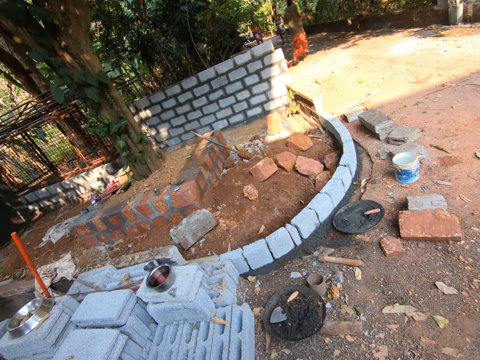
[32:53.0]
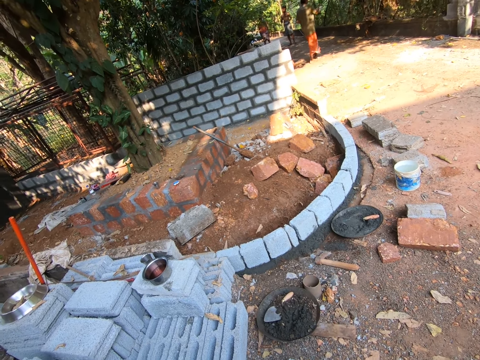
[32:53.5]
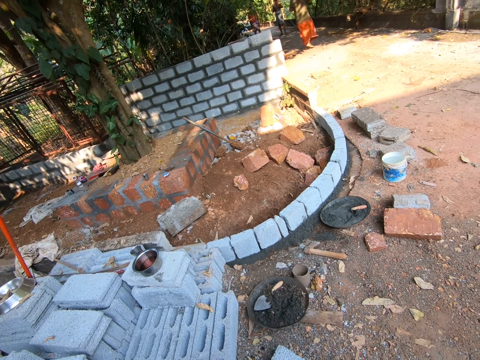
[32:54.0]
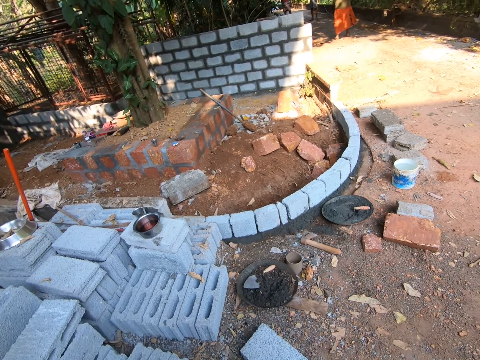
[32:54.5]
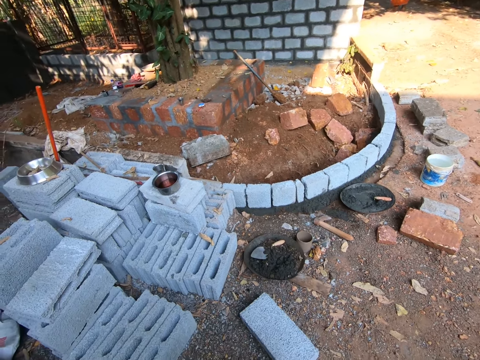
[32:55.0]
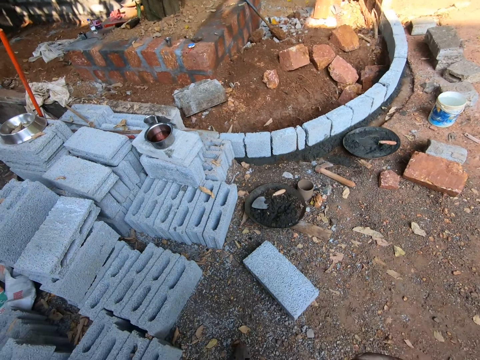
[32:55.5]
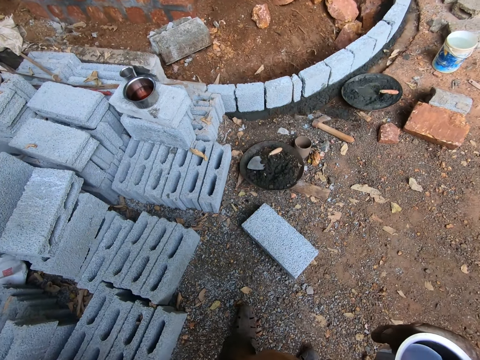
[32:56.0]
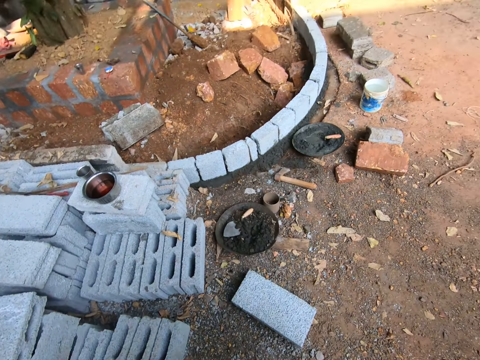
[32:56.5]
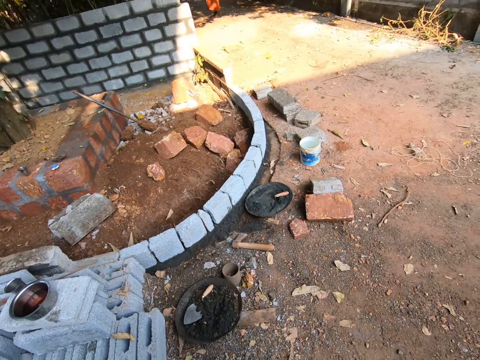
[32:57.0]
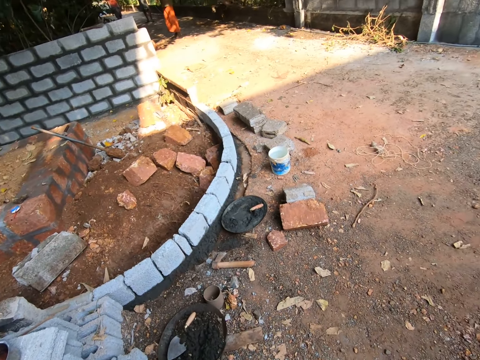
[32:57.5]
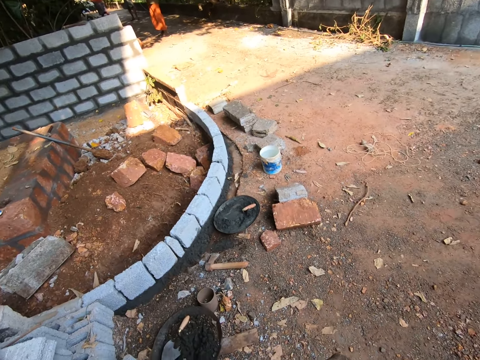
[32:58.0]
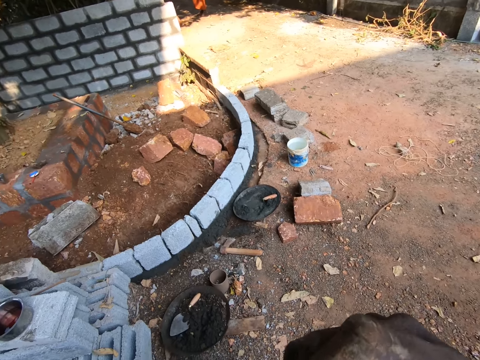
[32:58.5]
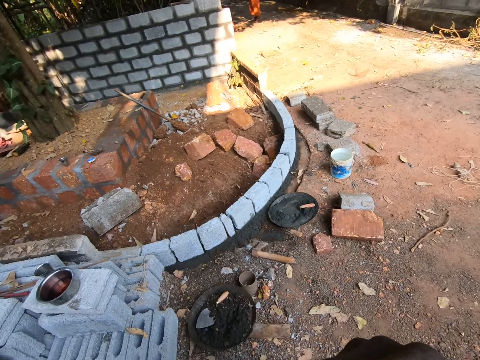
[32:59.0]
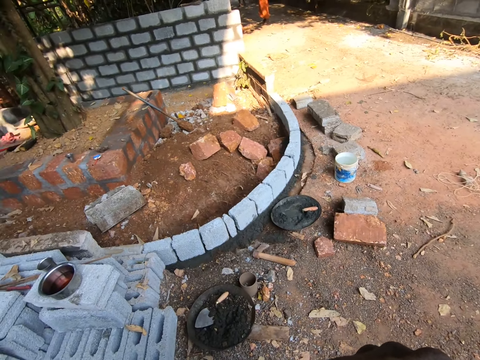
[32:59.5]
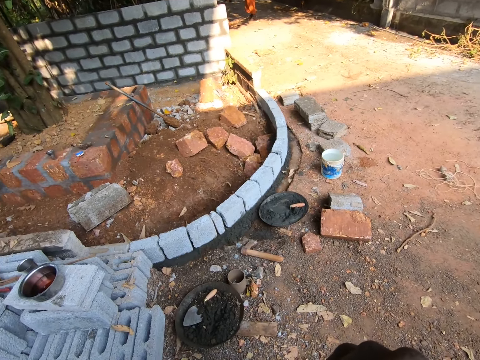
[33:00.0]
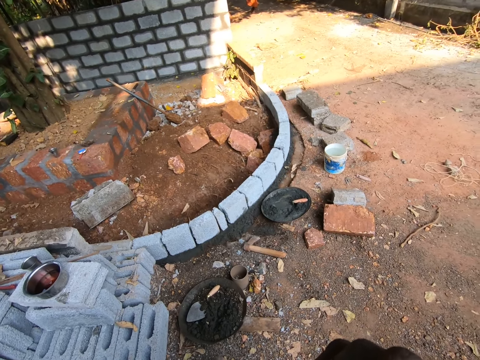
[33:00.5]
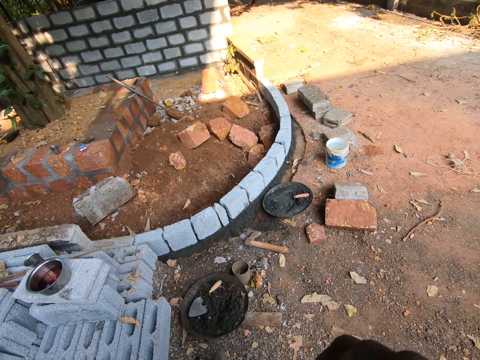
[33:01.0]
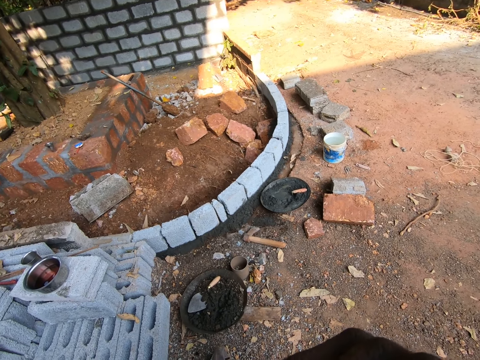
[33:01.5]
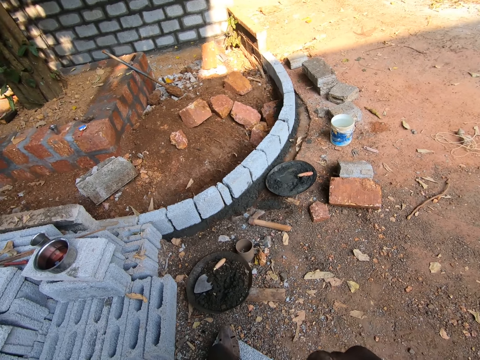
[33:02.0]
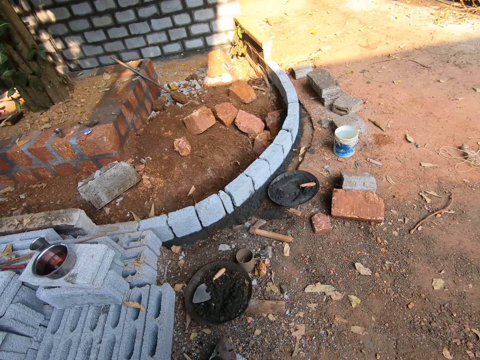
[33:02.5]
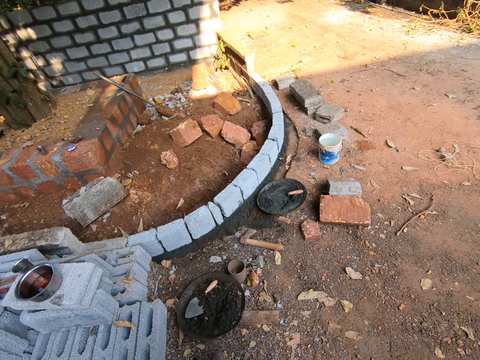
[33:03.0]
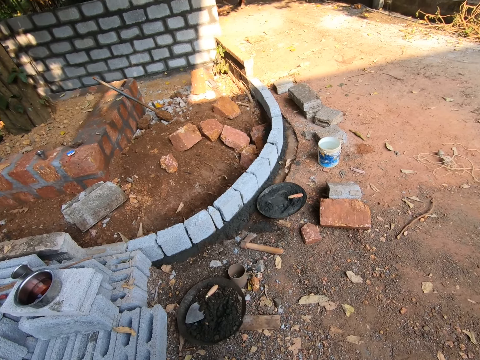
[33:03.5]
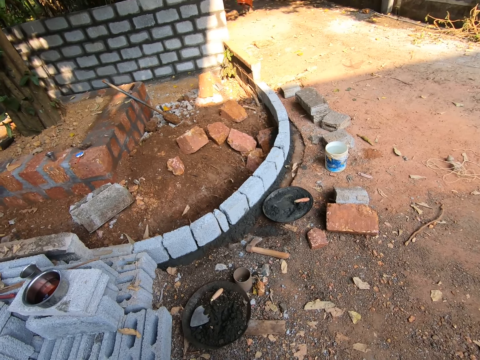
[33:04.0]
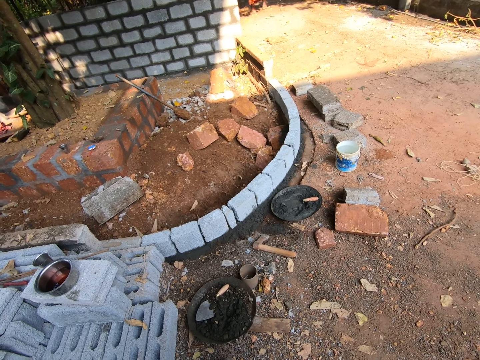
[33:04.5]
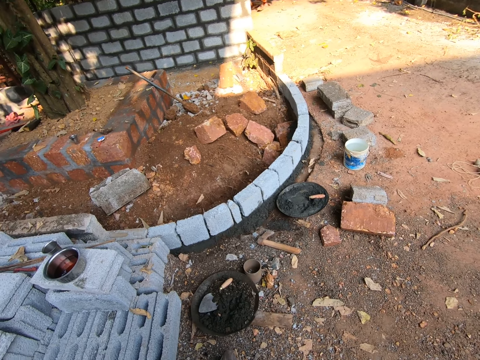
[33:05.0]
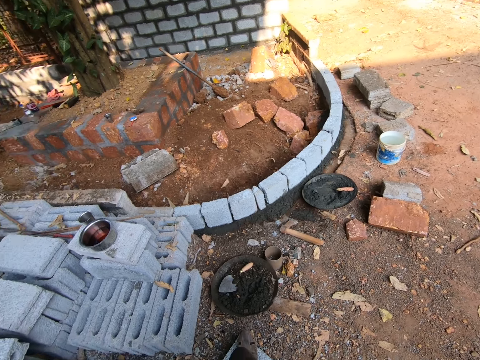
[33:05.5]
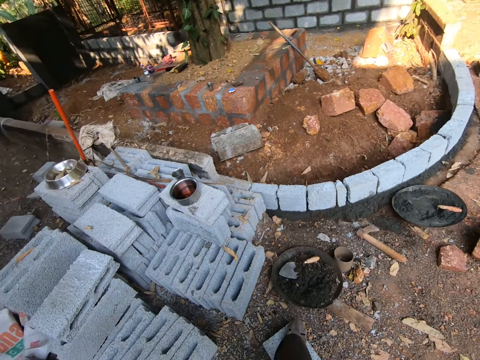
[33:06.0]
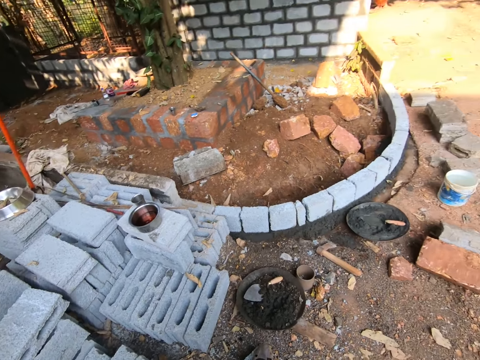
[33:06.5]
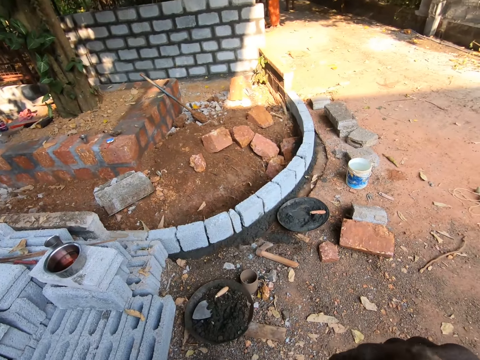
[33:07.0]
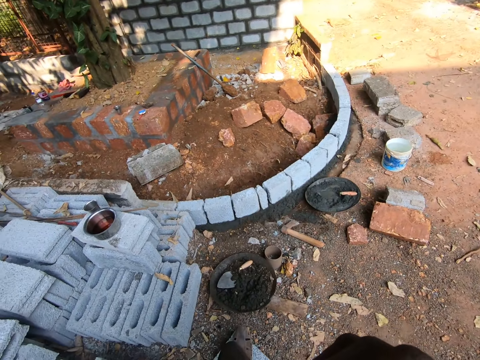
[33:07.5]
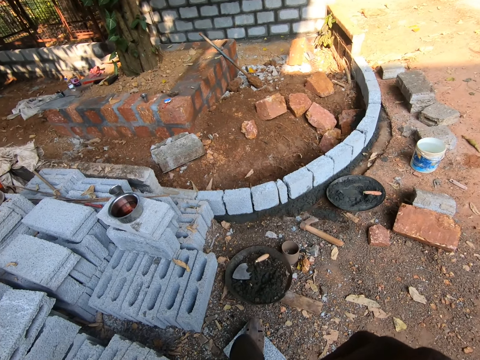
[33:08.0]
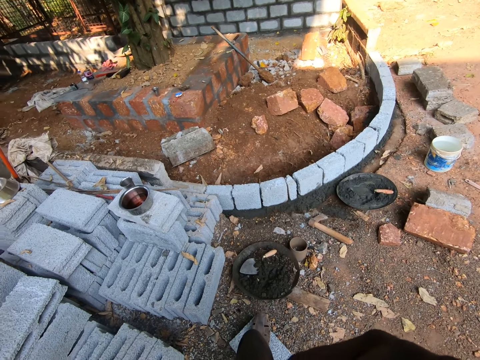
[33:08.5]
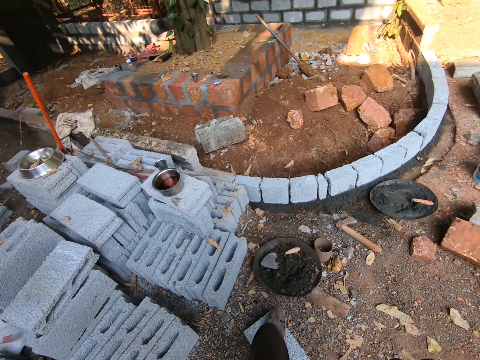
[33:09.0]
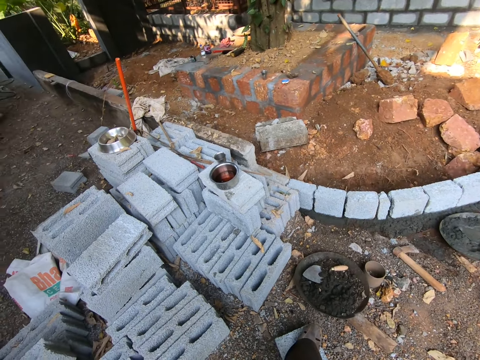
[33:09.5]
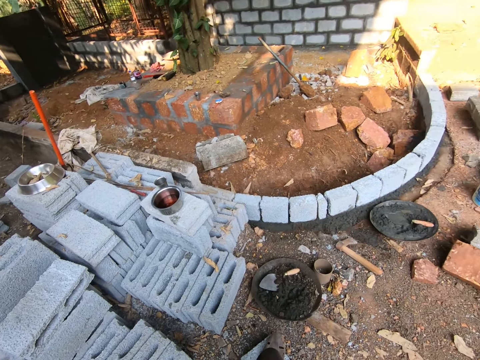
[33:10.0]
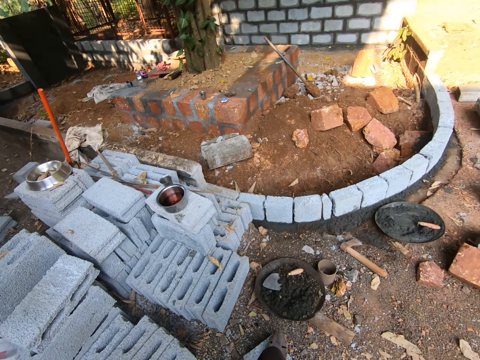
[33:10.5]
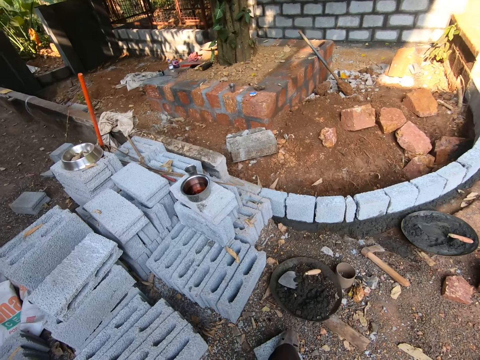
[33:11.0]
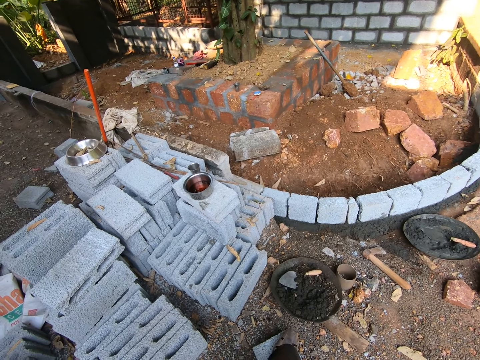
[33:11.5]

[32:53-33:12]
The camera wearer interacts with a man. They look around a construction site. They drink from a cup. They look around the construction site. They look around. They drink from the cup. They look around the construction site.

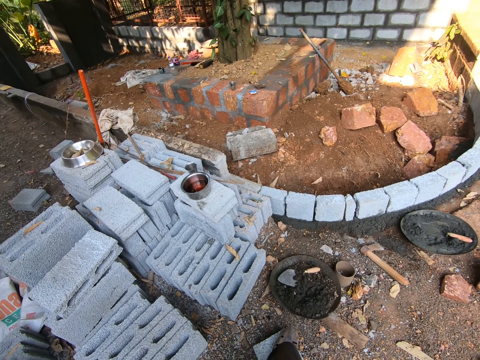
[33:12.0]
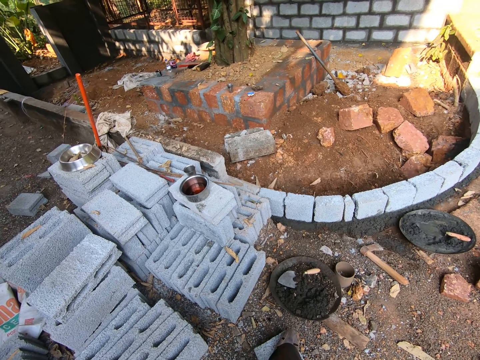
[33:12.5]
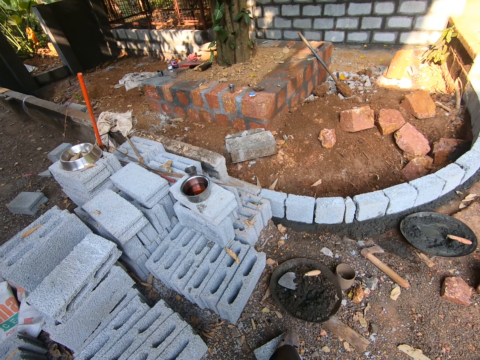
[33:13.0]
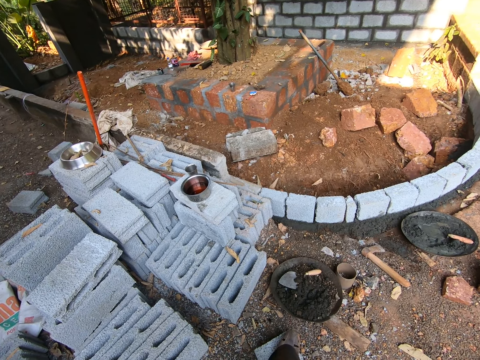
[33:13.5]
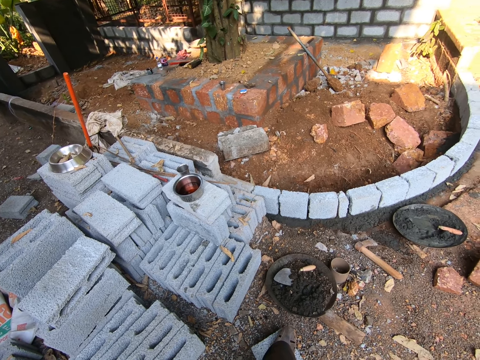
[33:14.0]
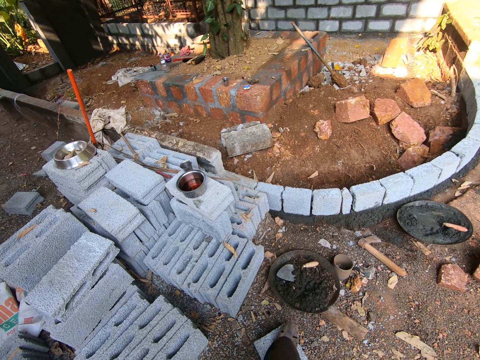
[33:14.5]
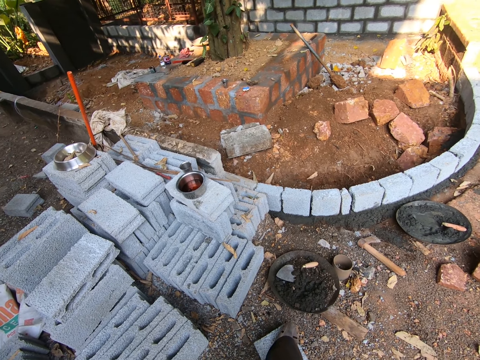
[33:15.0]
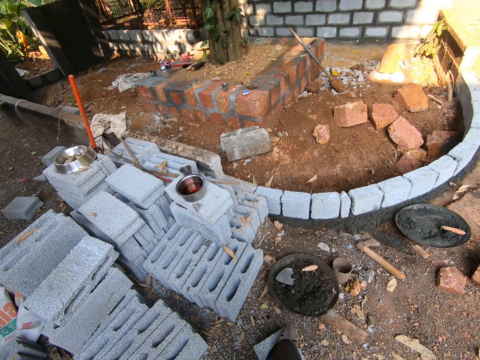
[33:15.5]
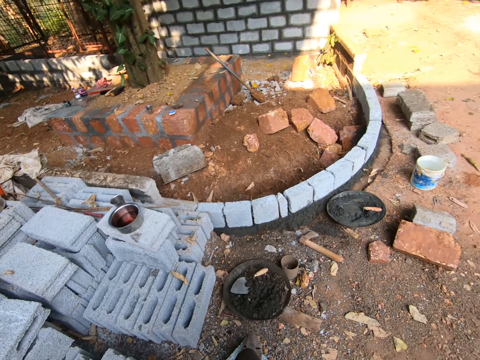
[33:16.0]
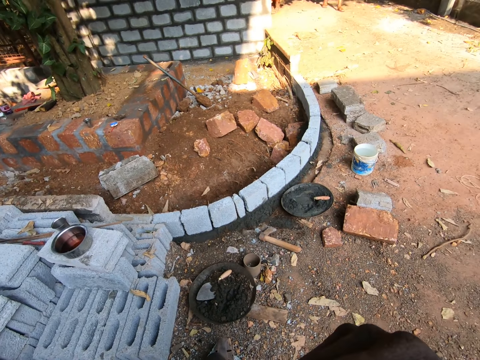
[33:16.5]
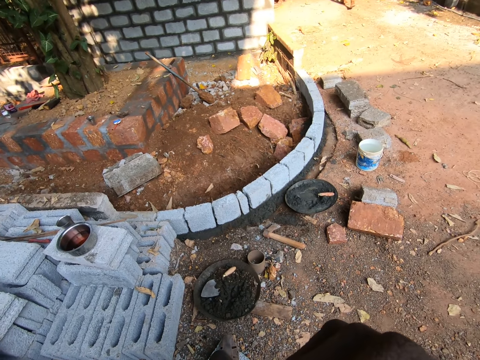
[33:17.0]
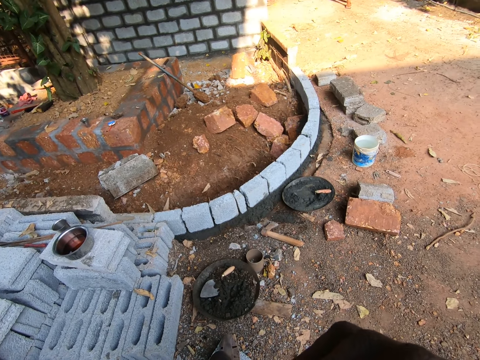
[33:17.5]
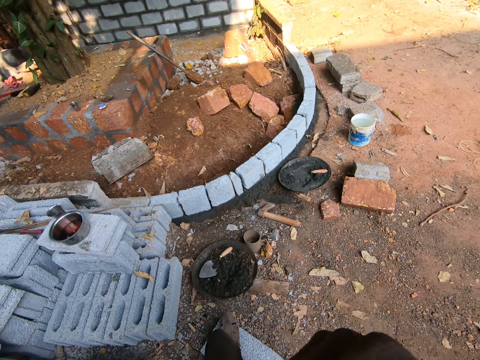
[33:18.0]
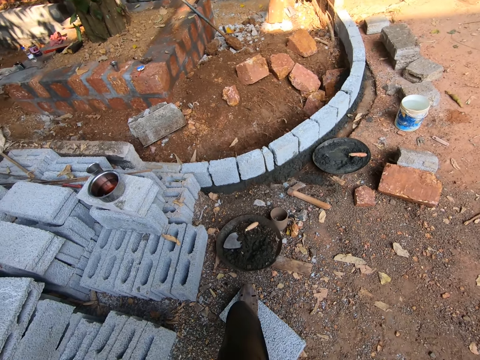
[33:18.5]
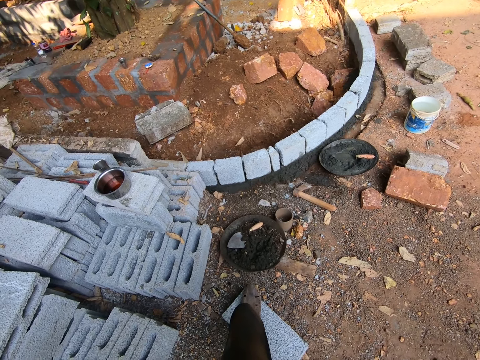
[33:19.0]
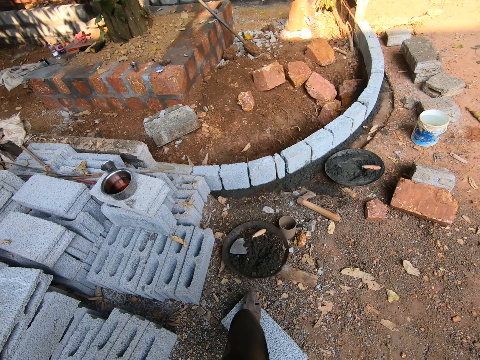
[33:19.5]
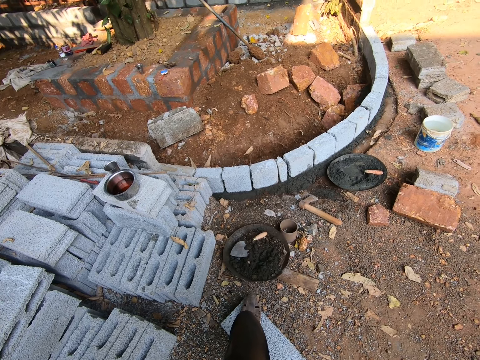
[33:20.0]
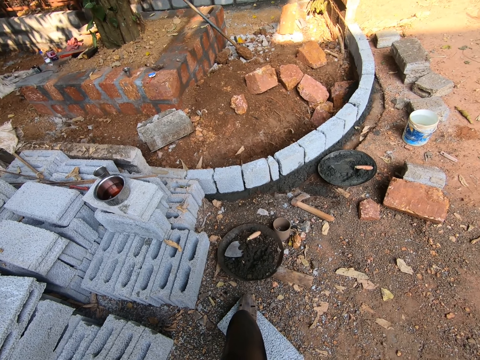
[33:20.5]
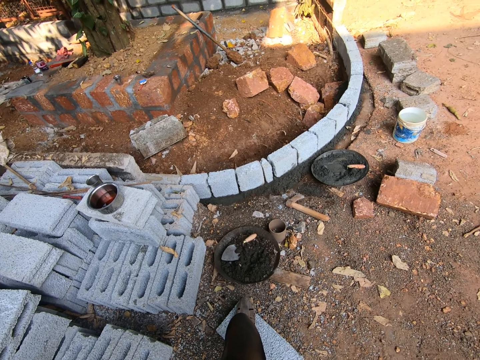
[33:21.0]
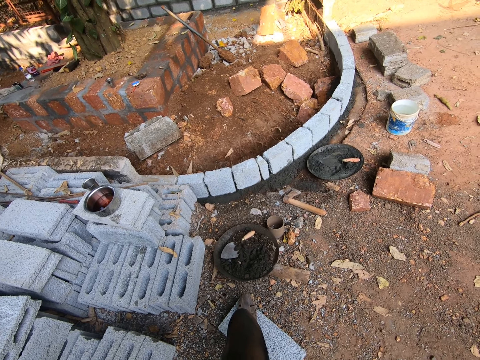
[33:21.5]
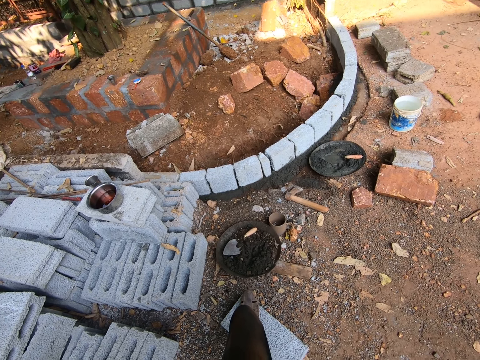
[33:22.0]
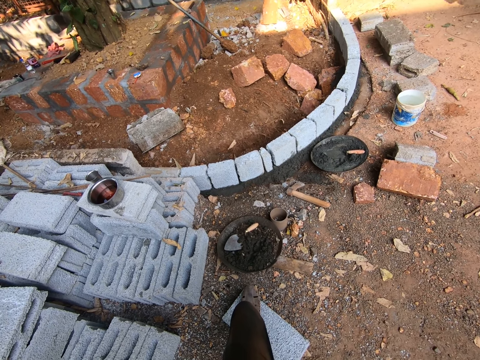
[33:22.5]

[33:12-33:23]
The camera wearer drinks from a cup. They look around a construction site.
